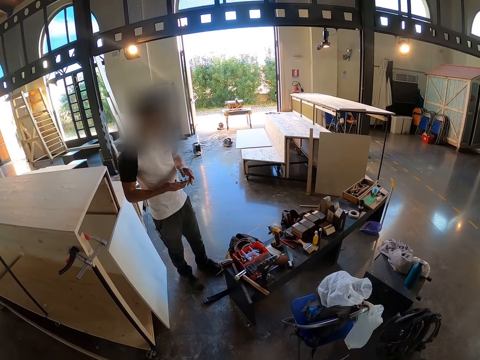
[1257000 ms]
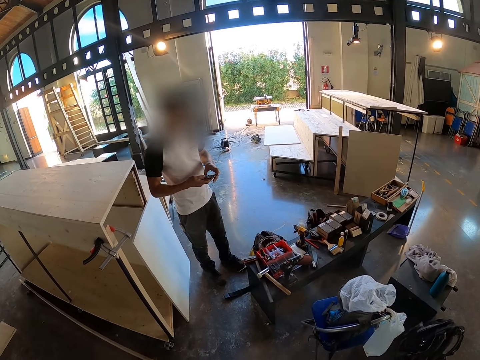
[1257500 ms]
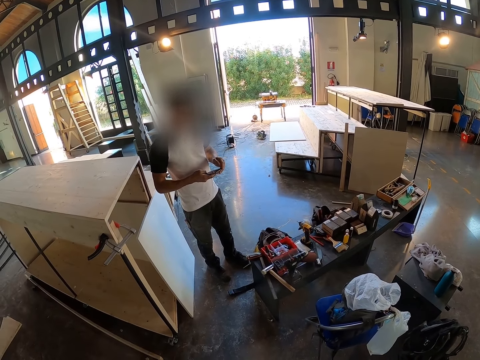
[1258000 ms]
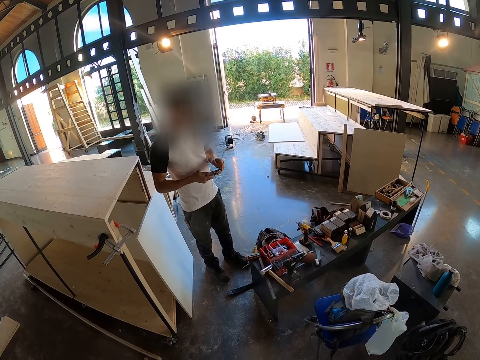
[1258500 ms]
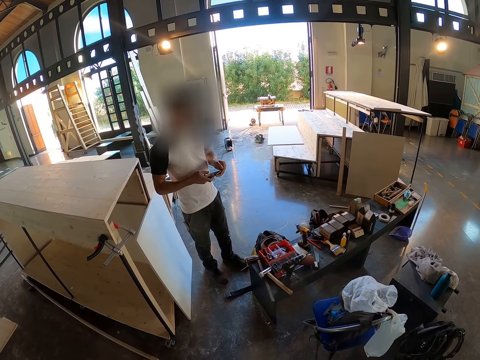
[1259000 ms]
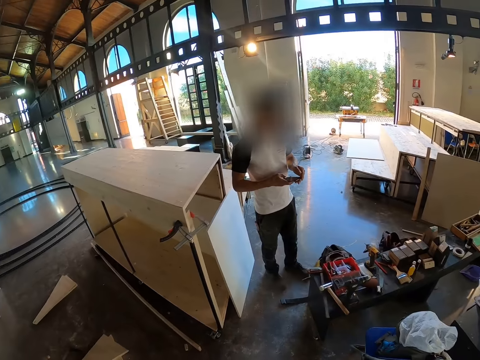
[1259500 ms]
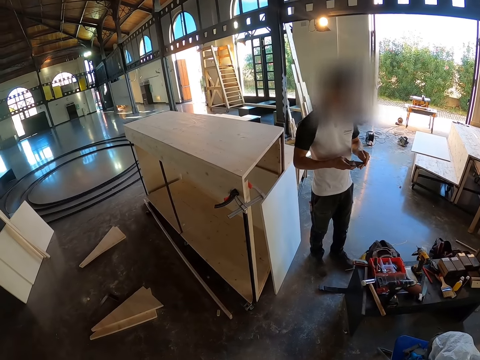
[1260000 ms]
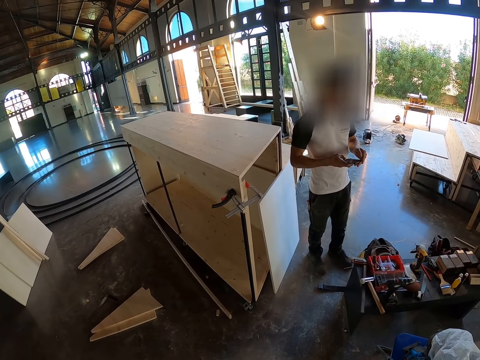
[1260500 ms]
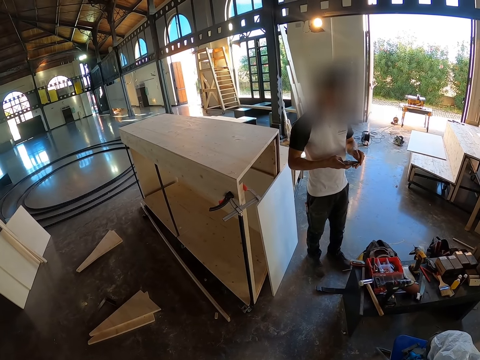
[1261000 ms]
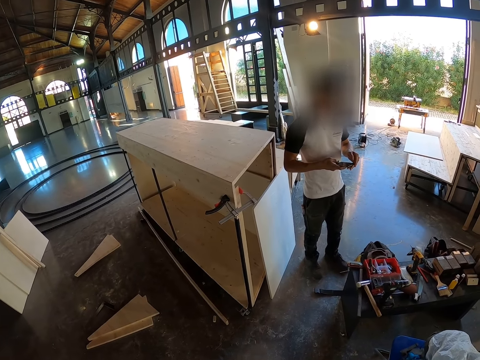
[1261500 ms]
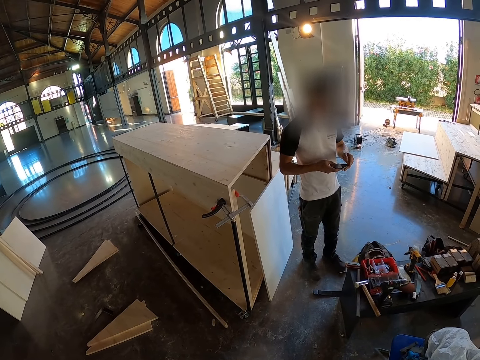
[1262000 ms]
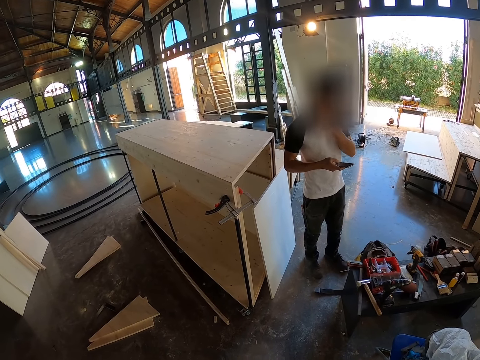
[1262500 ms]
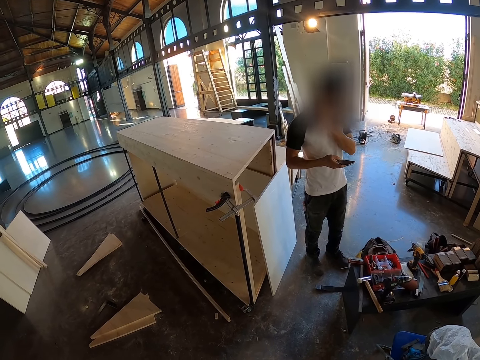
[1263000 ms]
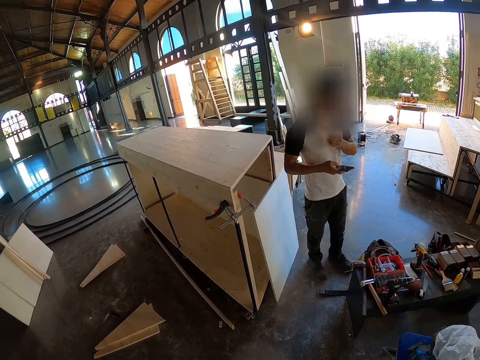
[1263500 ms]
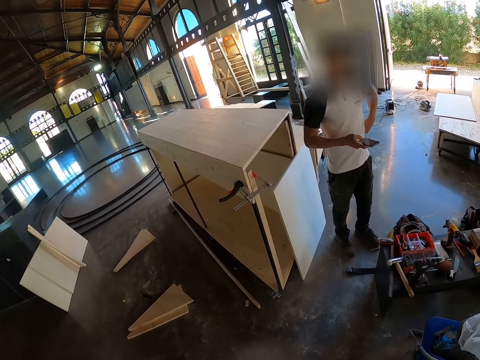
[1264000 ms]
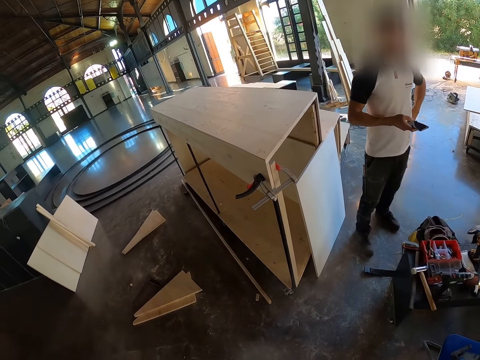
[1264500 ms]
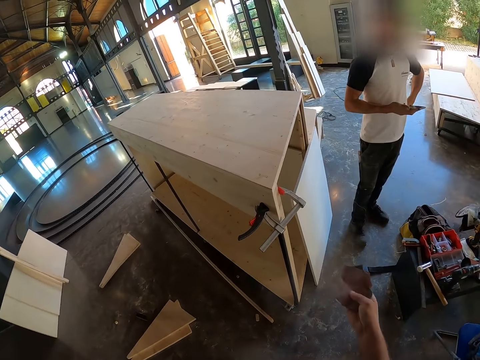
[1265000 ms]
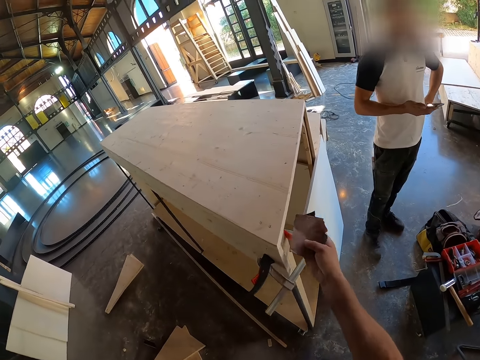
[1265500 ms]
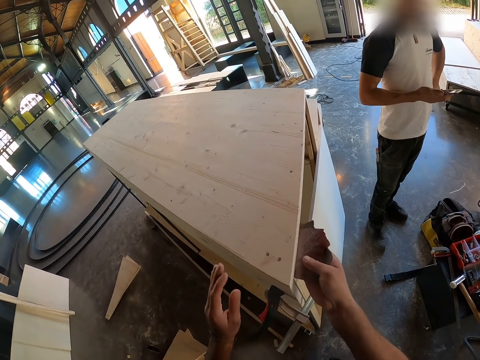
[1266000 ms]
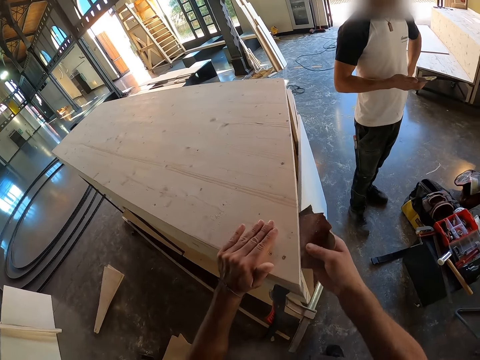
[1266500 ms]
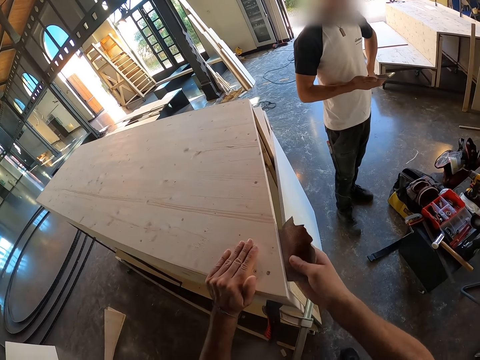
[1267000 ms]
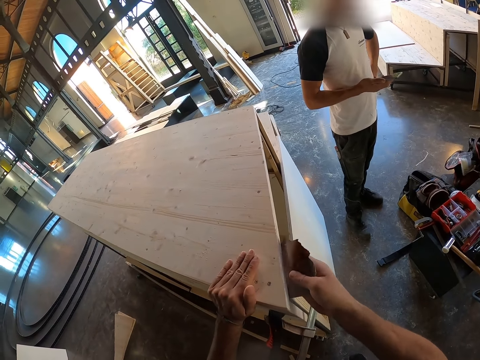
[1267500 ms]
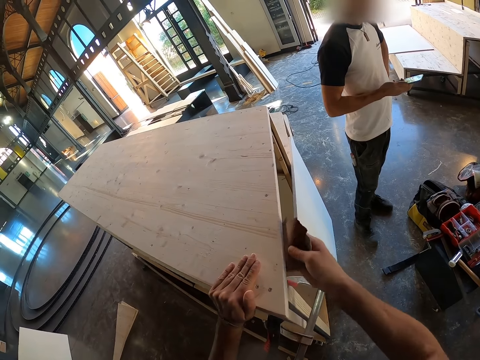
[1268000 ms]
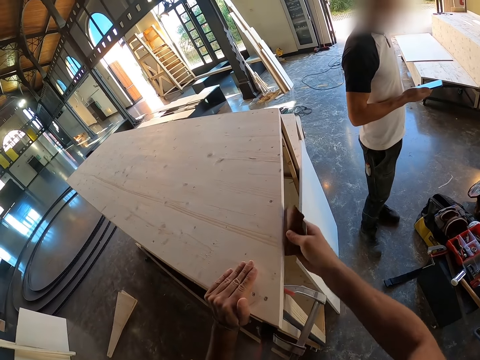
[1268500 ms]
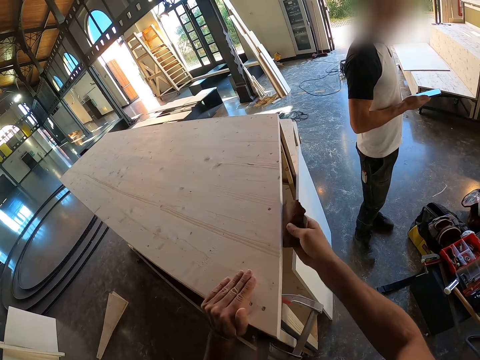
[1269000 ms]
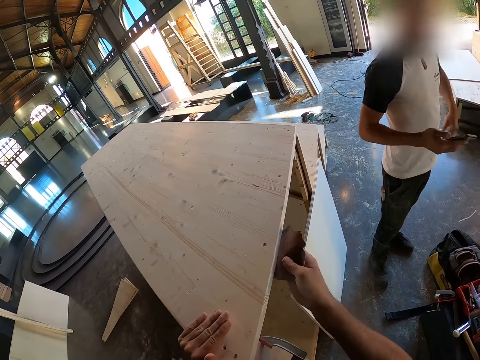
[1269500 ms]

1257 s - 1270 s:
The man operates the phone with his hands. He touches his face with his left hand. He steps back. The camera wearer smoothens the furniture with the sandpaper in his right hand.

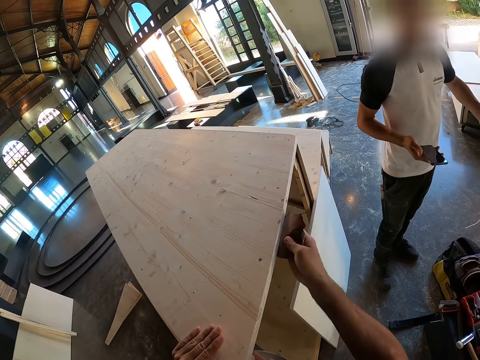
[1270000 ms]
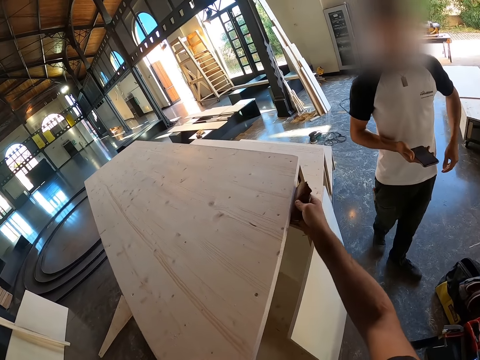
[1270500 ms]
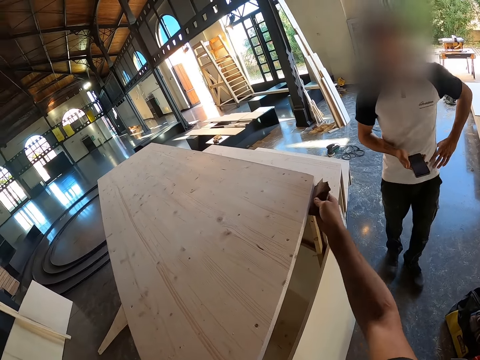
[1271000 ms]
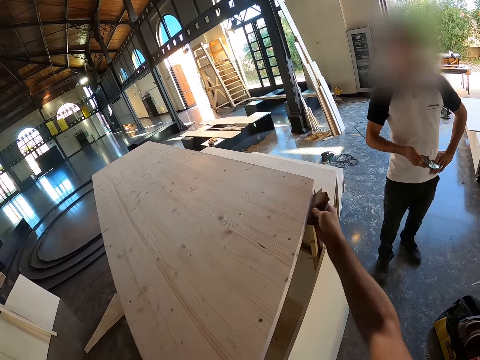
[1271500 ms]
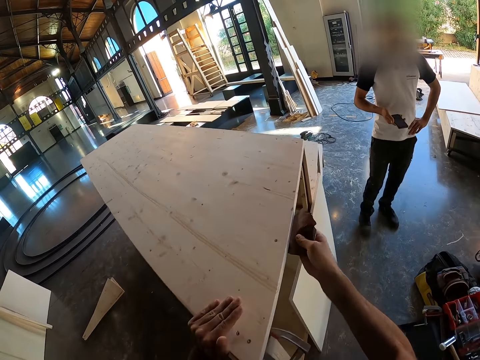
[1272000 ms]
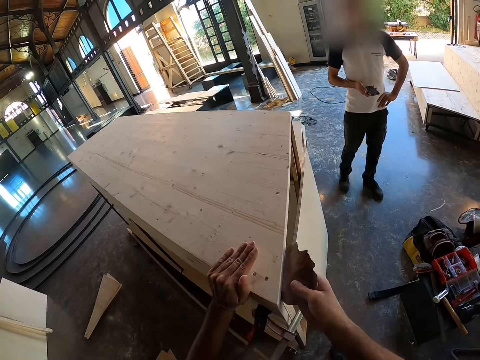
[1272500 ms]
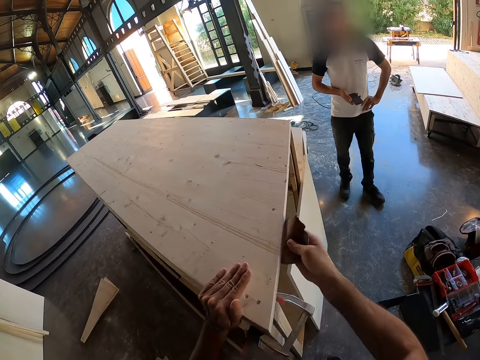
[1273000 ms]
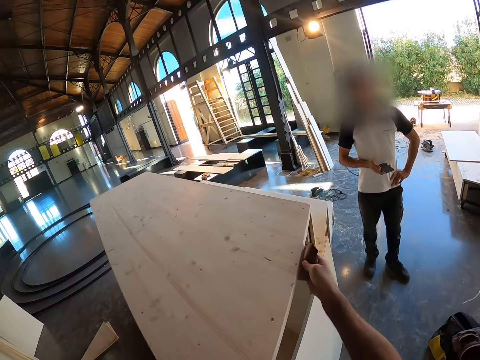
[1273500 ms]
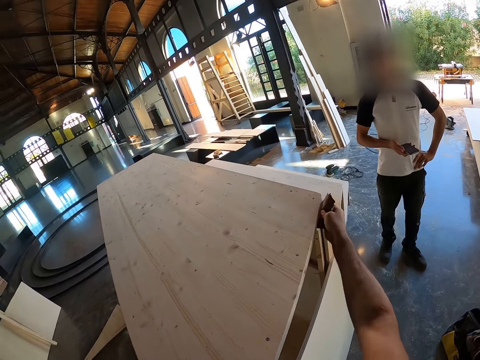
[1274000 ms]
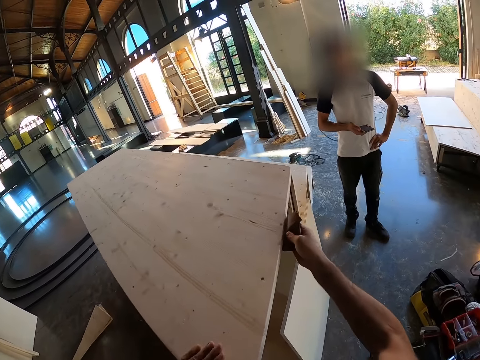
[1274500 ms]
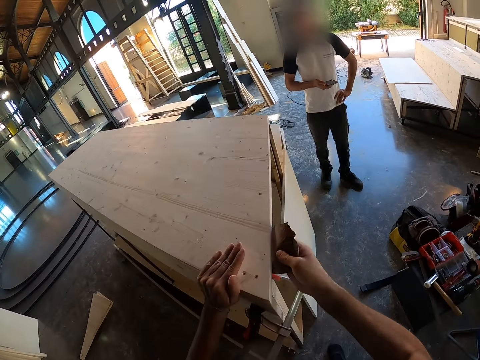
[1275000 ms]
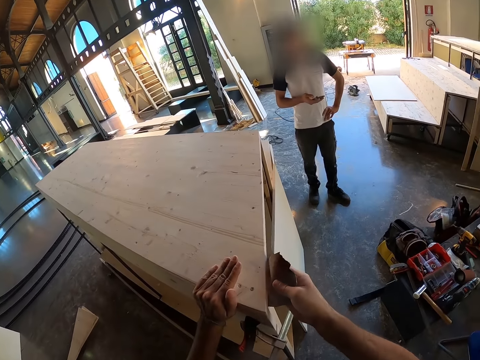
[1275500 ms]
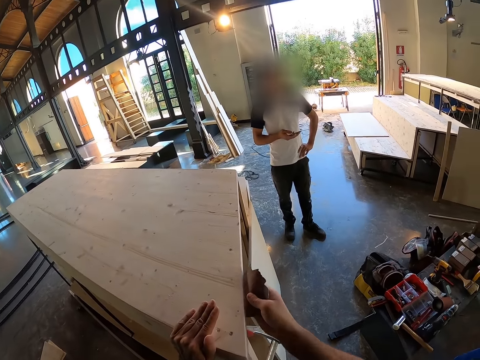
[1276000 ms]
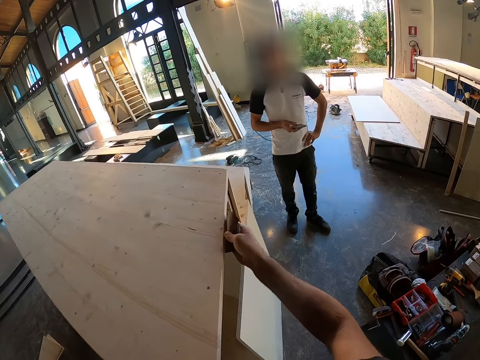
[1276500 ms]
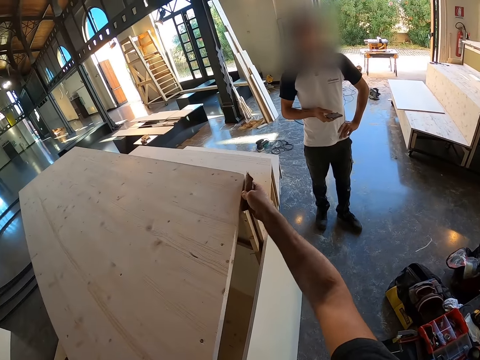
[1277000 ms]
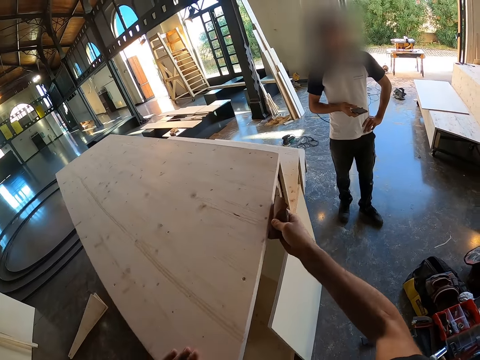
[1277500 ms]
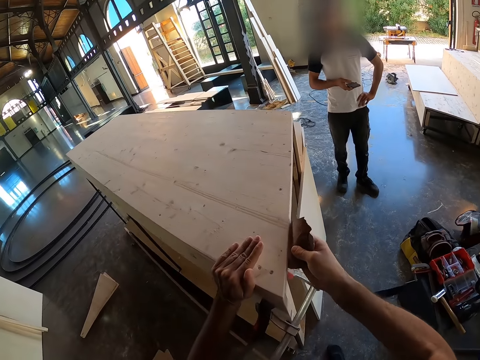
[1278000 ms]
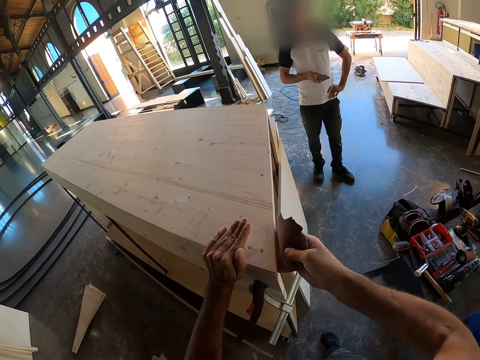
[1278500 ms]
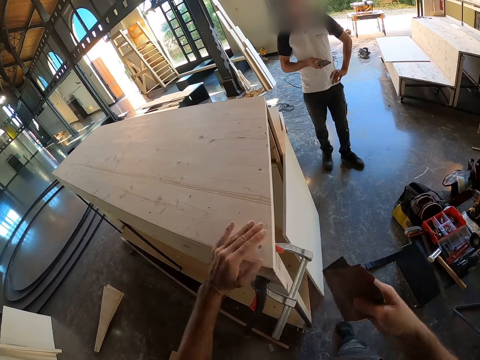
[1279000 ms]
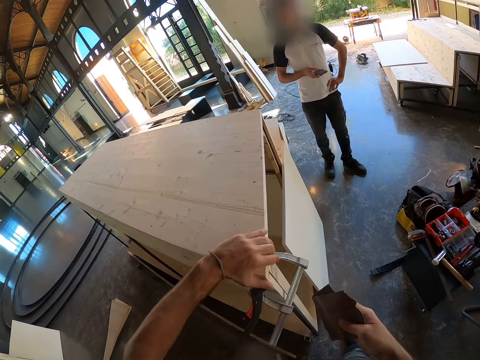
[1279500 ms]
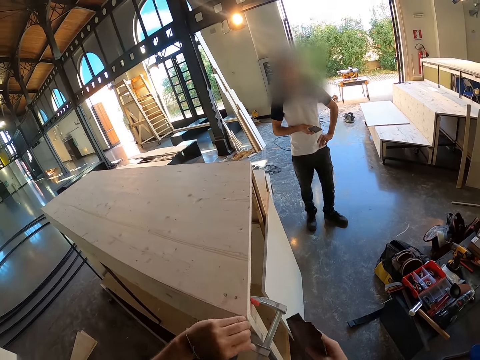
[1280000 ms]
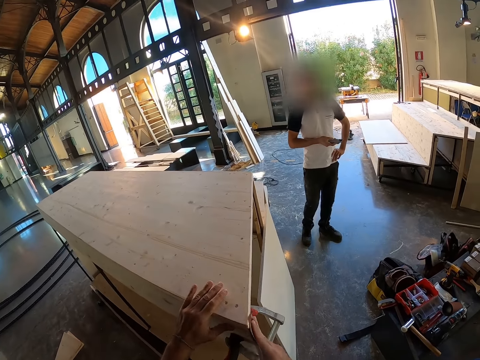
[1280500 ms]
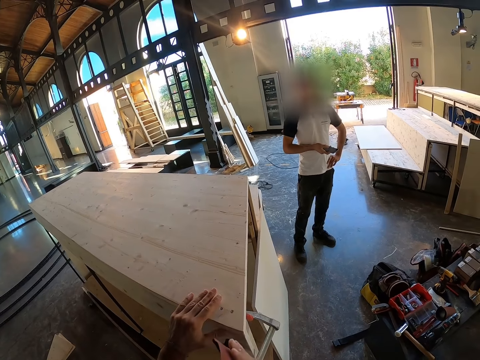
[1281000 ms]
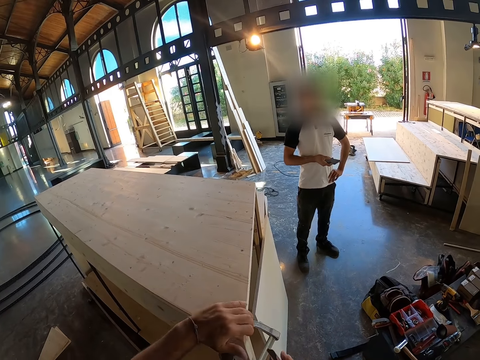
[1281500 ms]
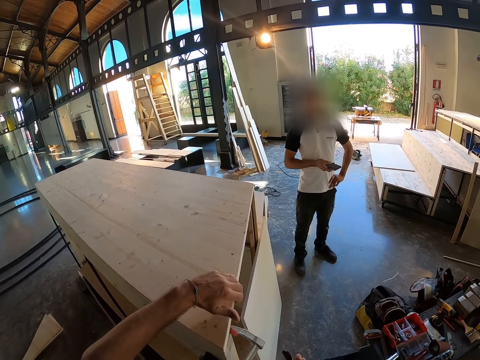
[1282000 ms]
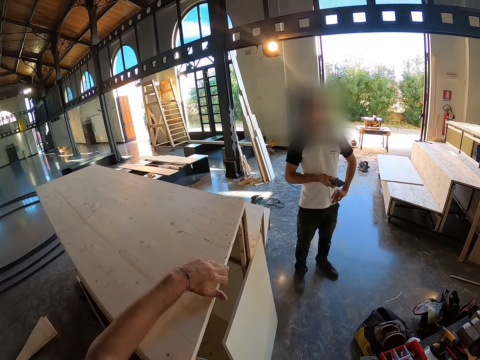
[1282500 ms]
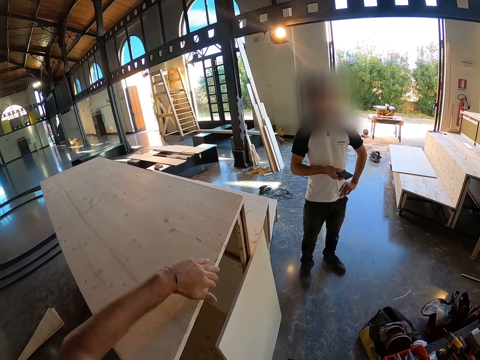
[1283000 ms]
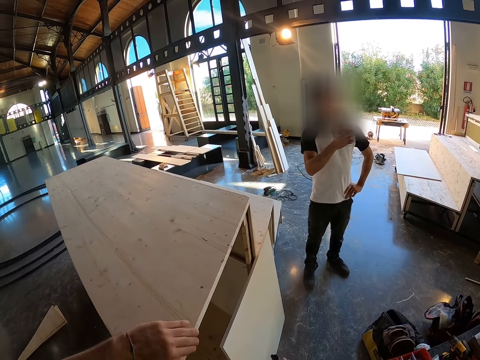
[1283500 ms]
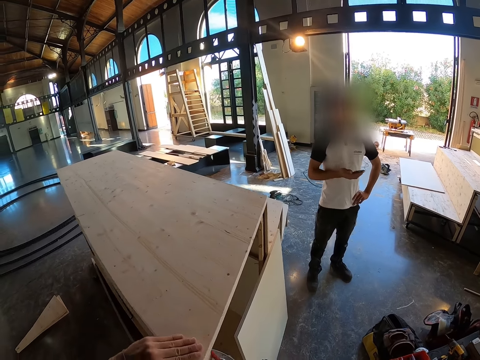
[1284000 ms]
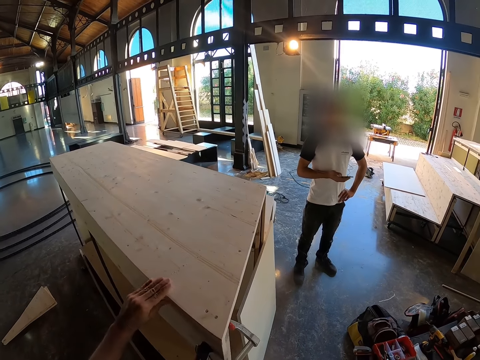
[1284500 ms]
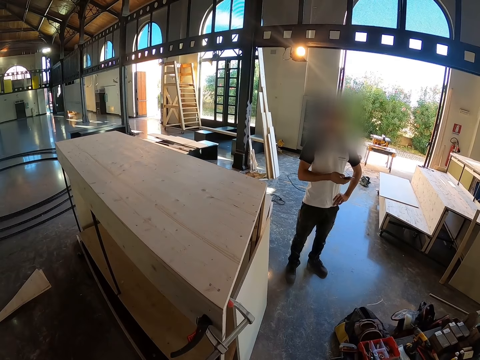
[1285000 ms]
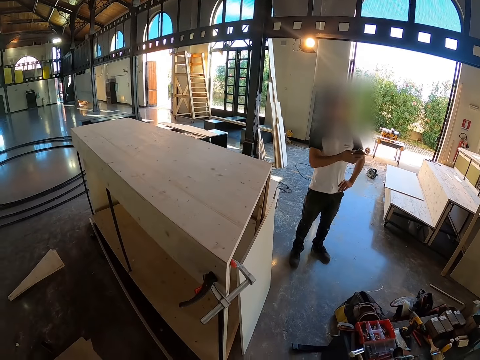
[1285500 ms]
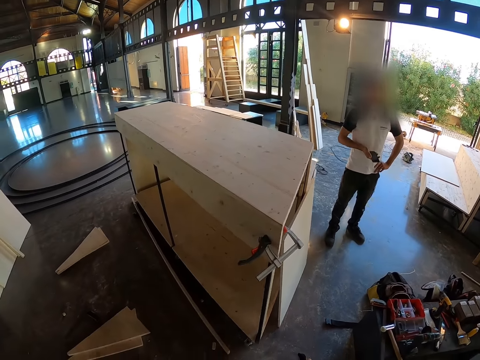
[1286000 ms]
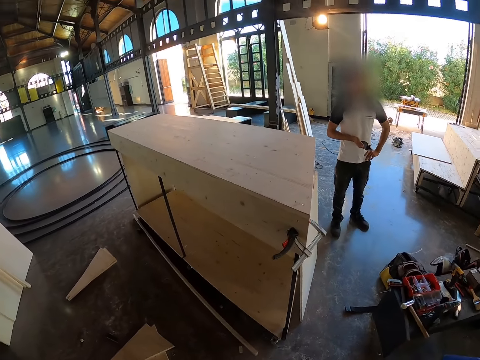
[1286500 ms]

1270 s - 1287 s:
A man holds the waist and steps back. The camera wearer rubs the plywood. He cleans the furniture with his left hand. He stops. He smoothens the furniture with the sandpaper in his right hand. He cleans the furniture with his left hand. He feels the plywood. The man speaks.
